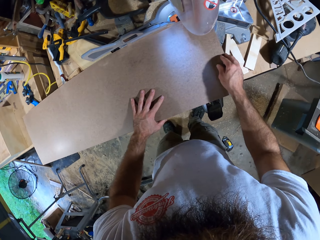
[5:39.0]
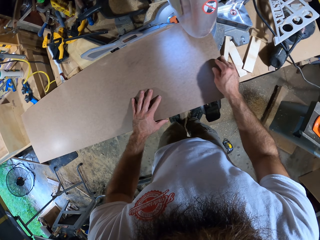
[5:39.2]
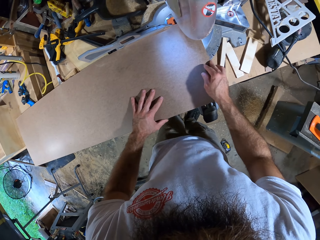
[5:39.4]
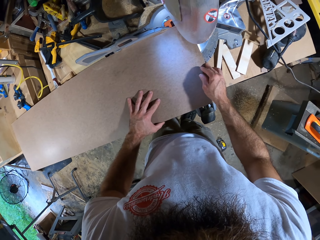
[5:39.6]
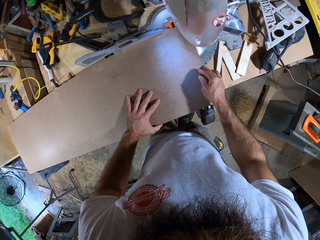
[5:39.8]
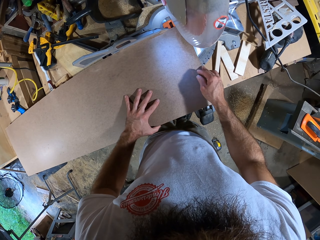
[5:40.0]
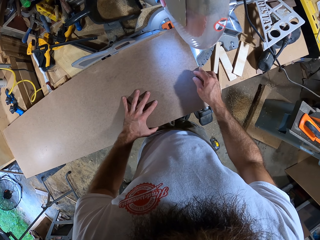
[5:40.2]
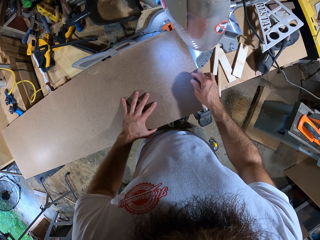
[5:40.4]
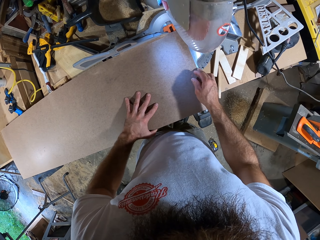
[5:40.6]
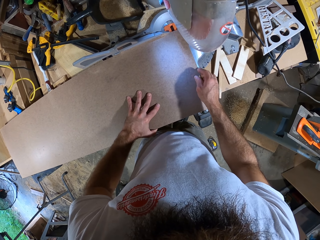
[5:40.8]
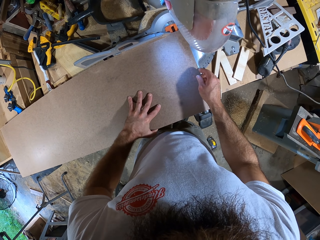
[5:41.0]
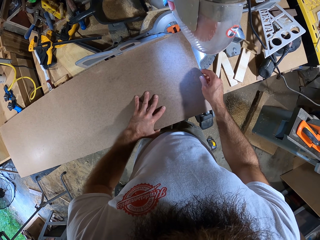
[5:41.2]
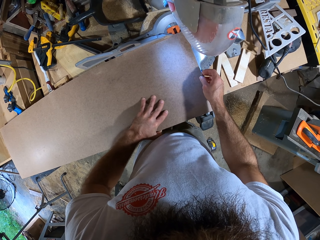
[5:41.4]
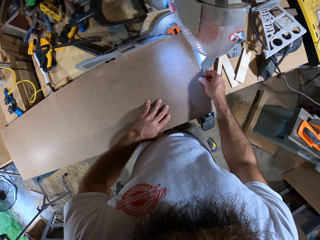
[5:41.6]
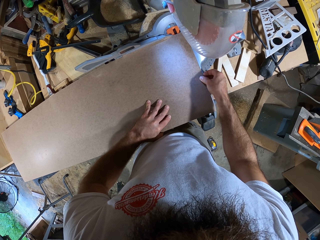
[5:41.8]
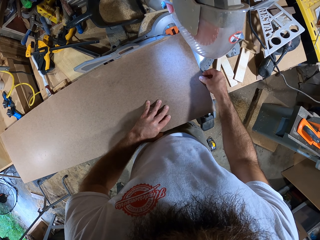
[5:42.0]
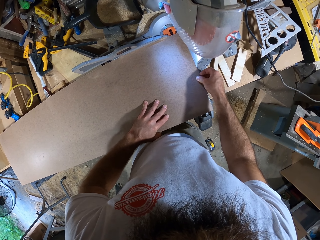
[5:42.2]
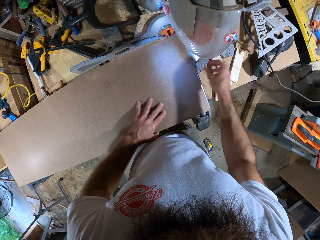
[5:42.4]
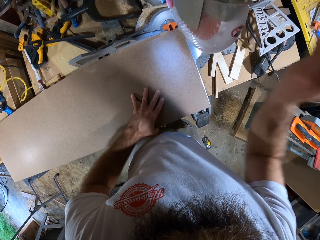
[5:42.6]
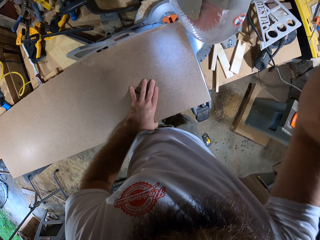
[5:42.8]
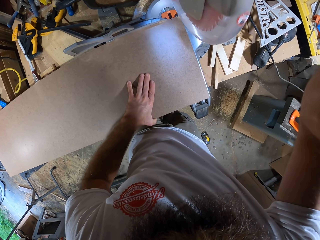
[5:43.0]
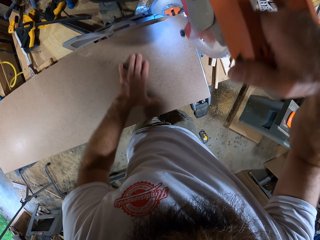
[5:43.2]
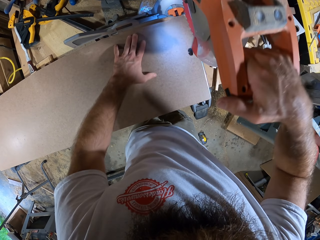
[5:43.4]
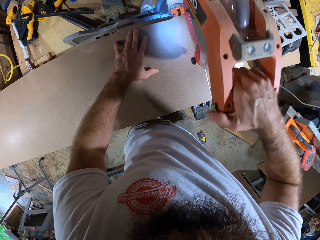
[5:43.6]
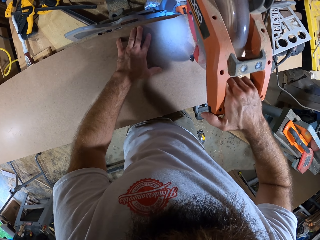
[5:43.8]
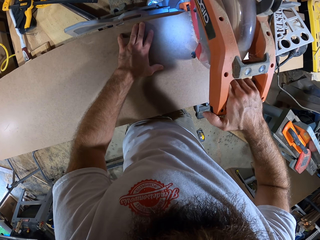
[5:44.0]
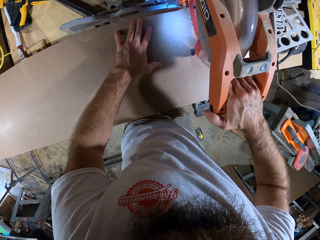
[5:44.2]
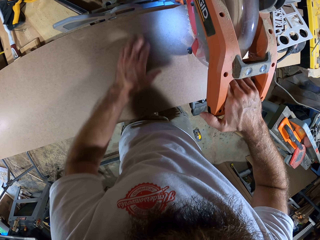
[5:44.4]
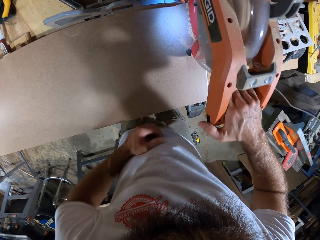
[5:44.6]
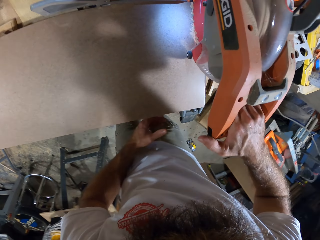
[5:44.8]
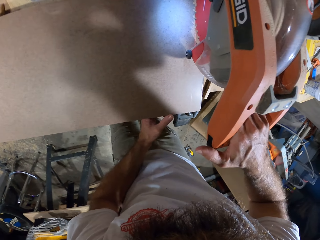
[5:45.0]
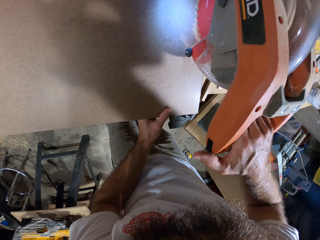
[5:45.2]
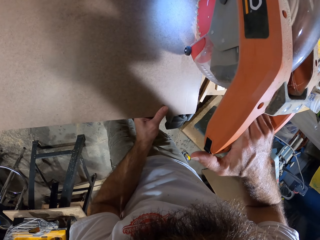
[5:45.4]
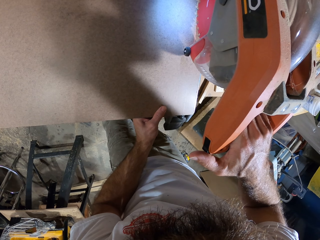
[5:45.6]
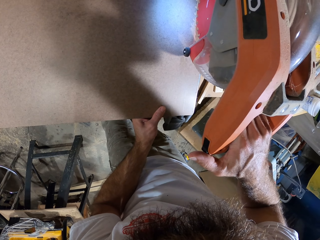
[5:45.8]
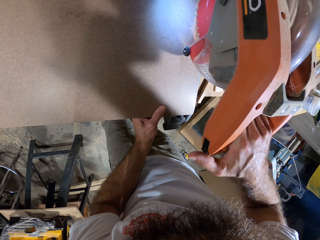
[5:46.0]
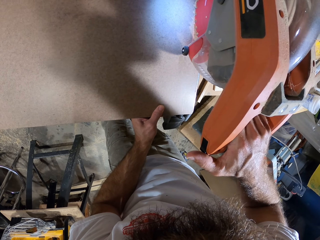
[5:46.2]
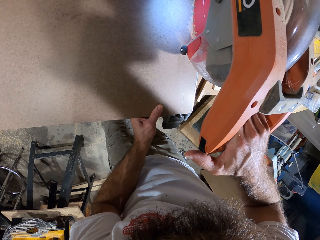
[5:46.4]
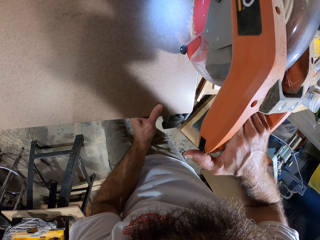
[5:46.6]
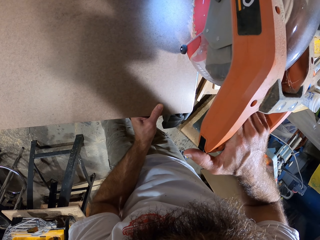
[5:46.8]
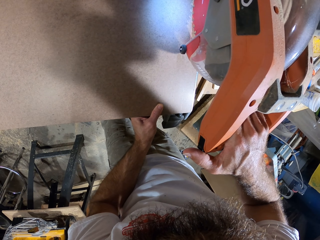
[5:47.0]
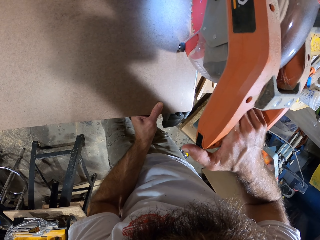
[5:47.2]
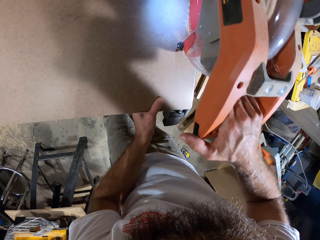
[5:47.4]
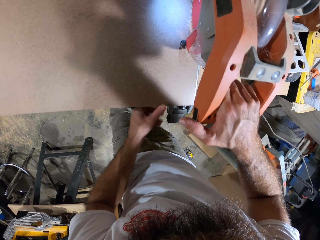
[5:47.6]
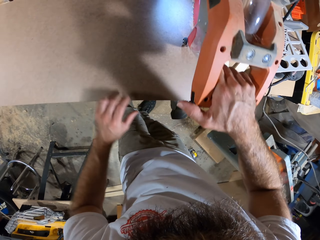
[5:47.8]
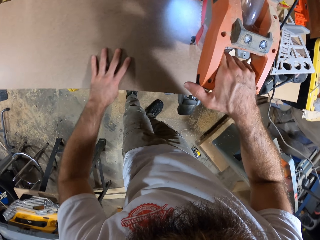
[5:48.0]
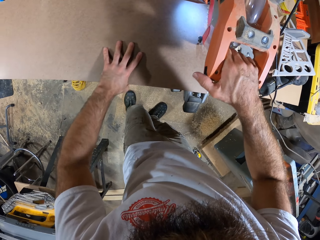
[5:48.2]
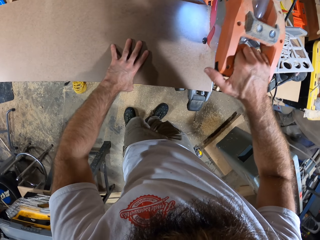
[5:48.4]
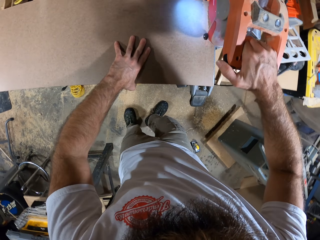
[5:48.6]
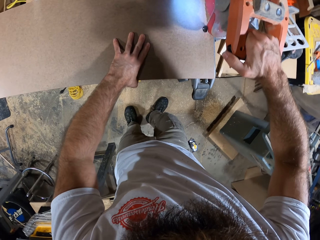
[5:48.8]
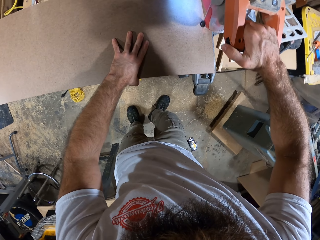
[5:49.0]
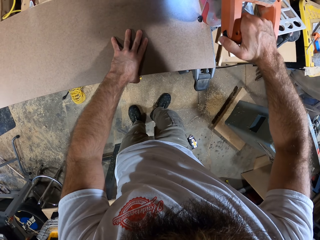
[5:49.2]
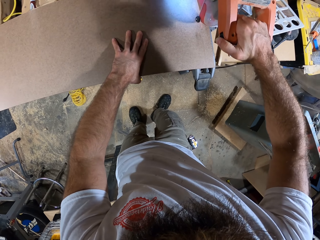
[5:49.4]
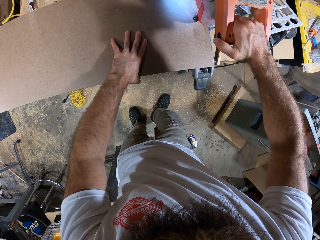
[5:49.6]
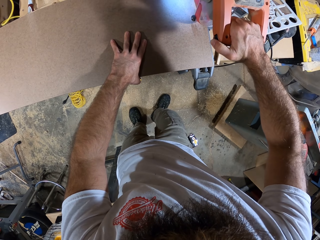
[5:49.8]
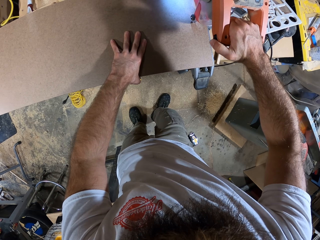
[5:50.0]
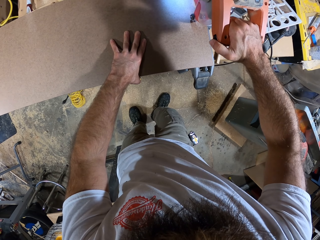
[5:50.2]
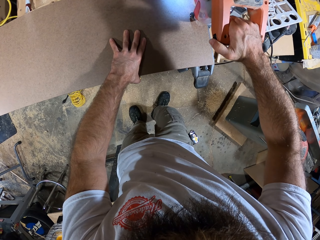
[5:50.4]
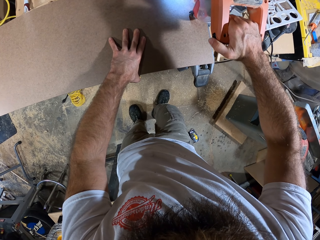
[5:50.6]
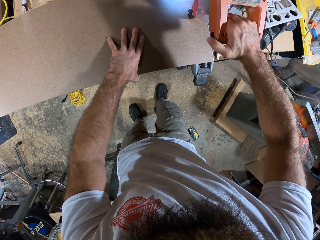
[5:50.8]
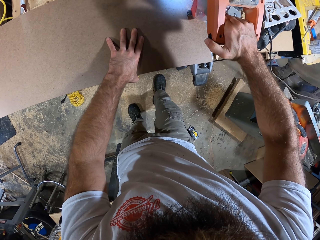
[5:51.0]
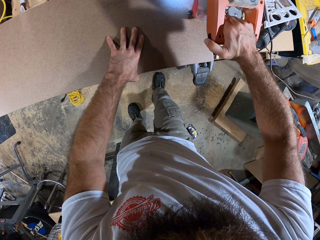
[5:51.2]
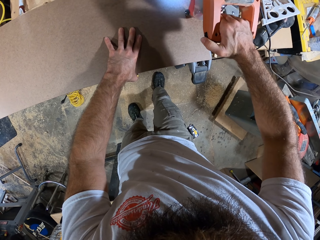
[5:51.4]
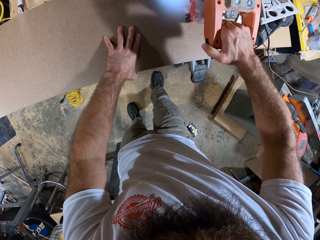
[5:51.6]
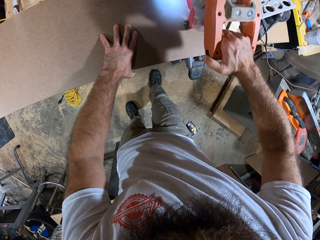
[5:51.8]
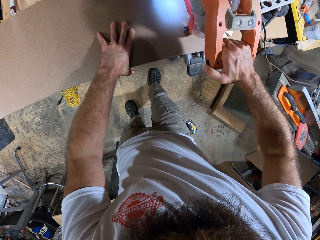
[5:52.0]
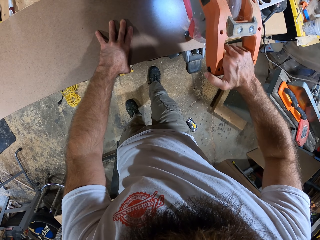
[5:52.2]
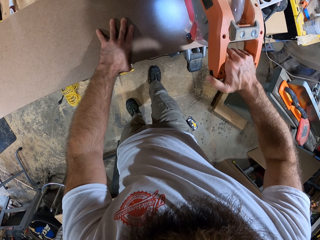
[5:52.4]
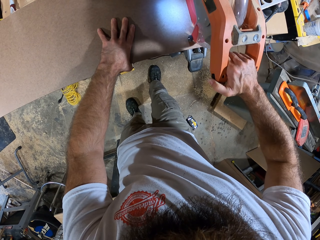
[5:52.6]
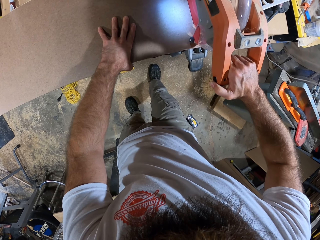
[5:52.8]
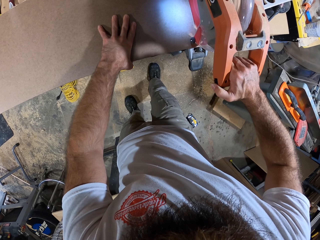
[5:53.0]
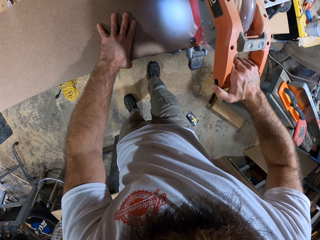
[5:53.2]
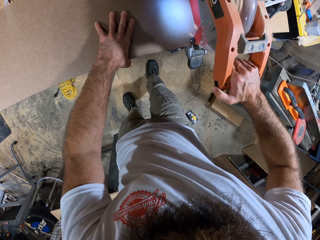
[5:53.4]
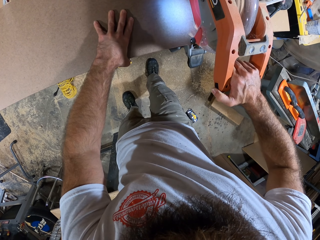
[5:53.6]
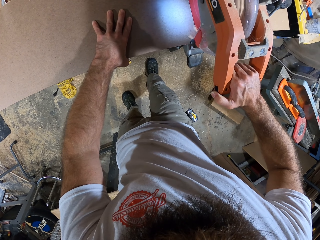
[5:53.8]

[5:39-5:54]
The camera wearer adjusts the plywood board with both hands. He cuts the plywood board with the industrial wood cutter in his right hand. He adjusts the plywood board on the industrial wood cutter with his left hand. He holds down the plywood board to the industrial wood cutter with his left hand. He cuts the wooden board with a marble cutter.

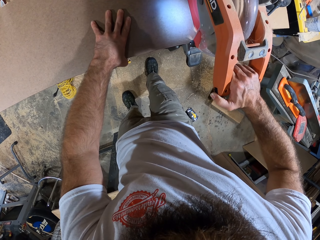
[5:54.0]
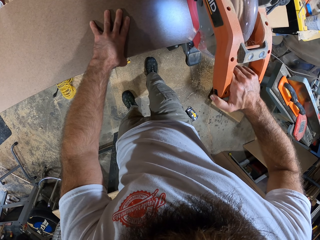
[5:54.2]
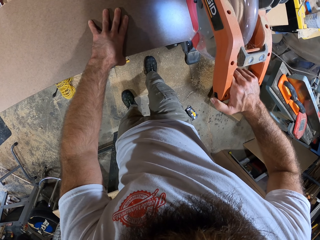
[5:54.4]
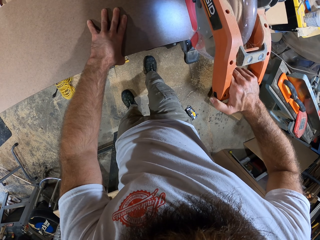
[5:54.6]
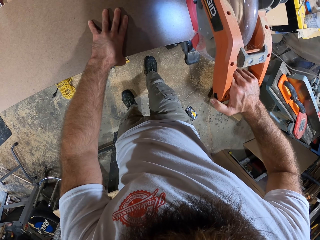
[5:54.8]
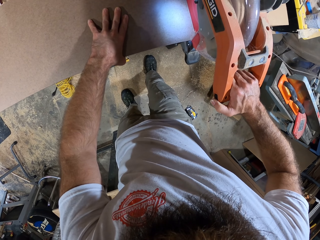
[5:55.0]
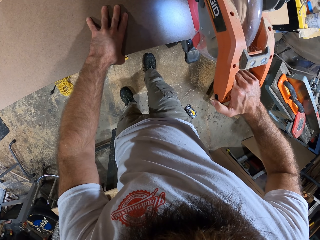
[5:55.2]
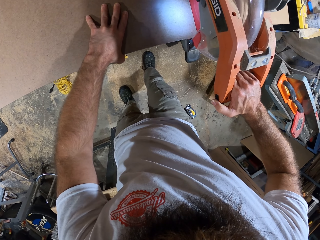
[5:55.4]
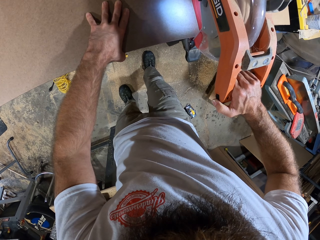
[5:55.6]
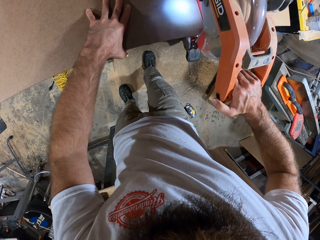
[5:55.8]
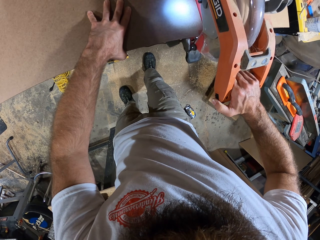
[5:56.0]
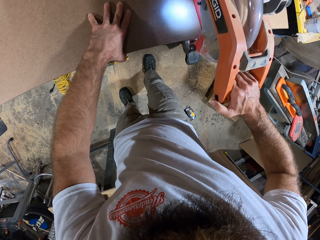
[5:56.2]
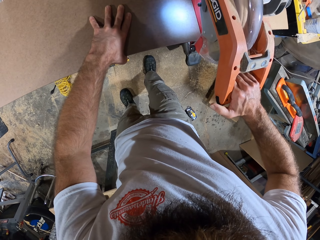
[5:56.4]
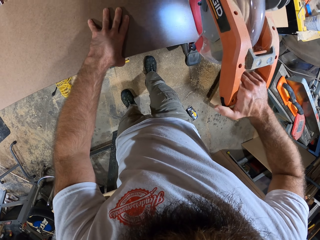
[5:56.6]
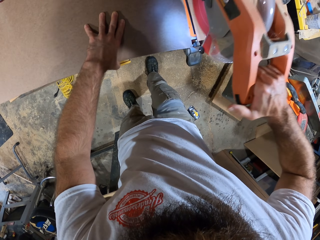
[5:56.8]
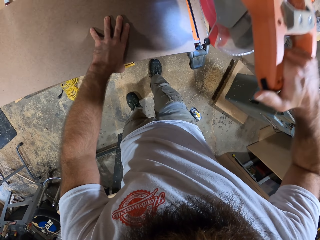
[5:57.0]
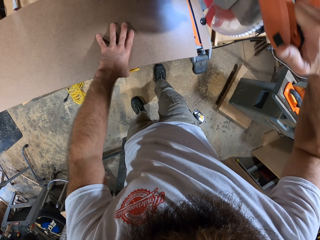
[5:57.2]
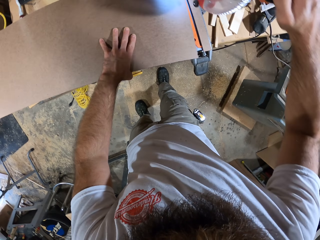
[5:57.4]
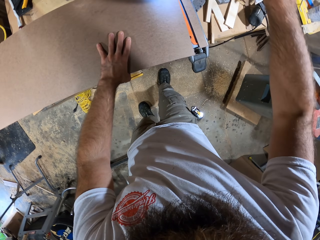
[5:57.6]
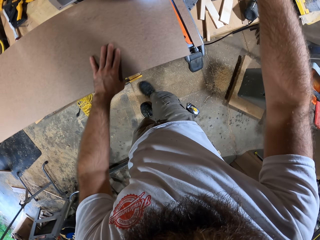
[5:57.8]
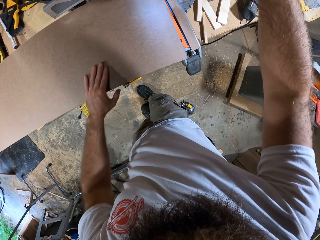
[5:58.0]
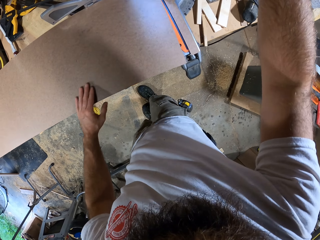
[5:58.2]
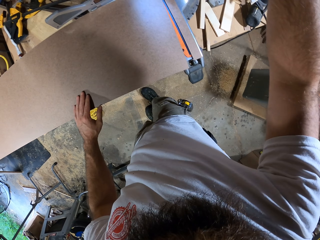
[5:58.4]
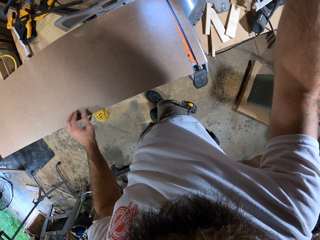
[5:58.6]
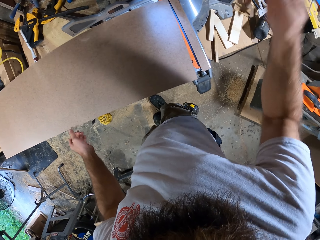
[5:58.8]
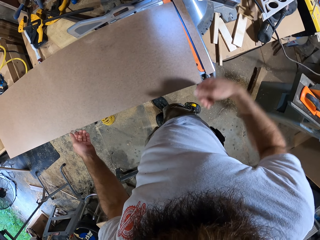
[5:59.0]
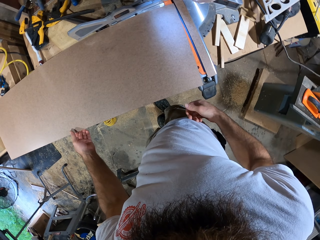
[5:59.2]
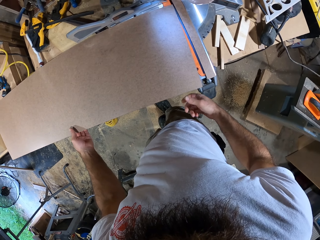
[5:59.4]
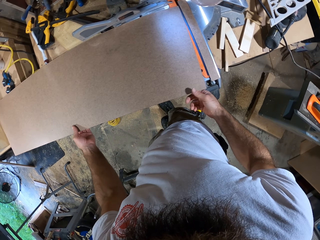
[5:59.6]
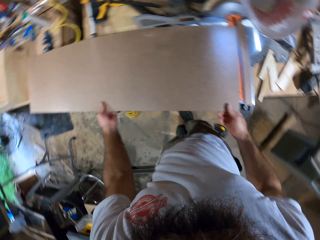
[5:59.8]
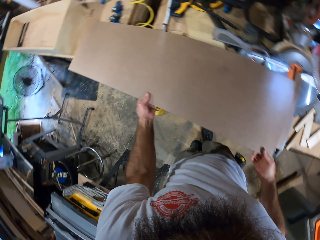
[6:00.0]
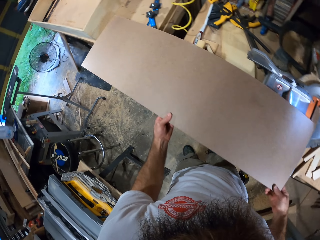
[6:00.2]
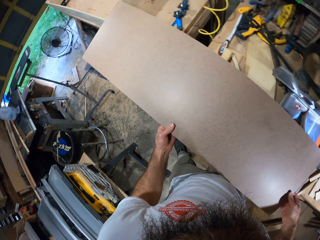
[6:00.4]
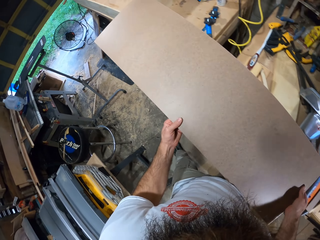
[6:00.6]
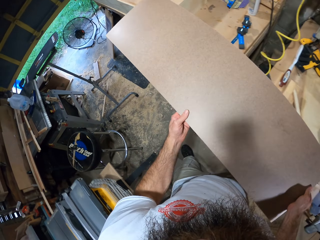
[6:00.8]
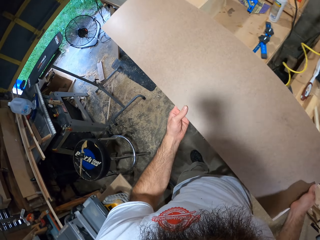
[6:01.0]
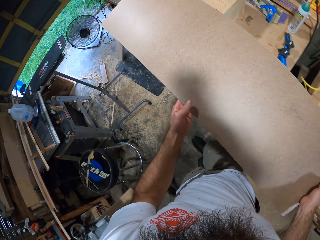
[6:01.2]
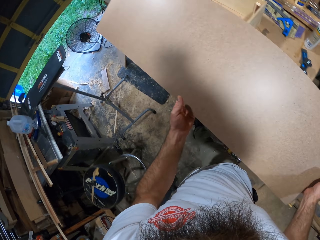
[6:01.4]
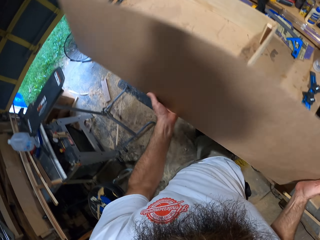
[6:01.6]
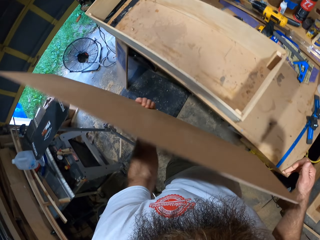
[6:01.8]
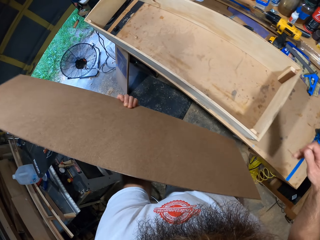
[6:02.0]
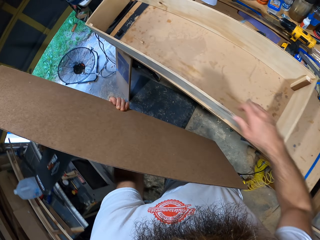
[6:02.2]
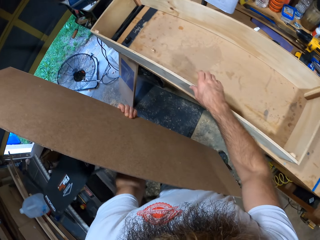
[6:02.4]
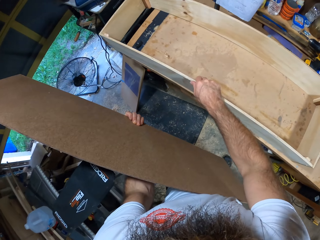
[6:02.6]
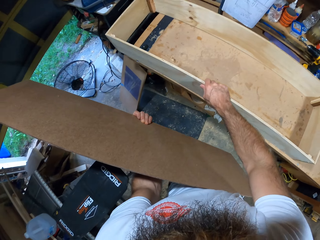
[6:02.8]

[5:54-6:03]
The camera wearer picks the plywood board from the industrial wood cutter with both hands. He walks to the wooden box. He carries the wooden board with both hands. He holds the plywood board with his left hand.
